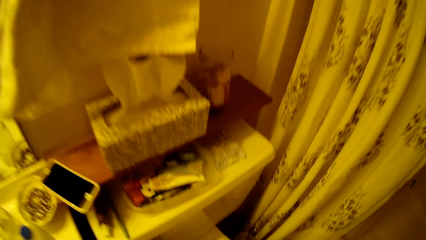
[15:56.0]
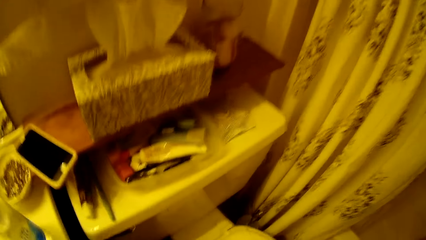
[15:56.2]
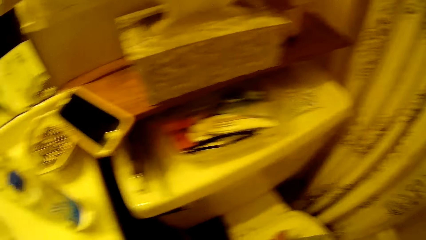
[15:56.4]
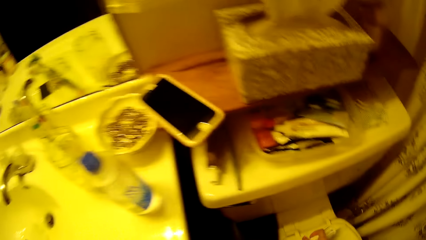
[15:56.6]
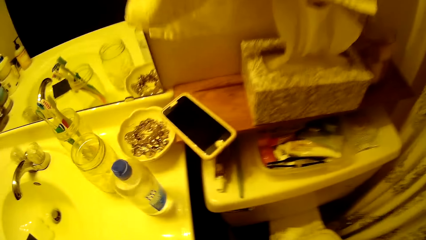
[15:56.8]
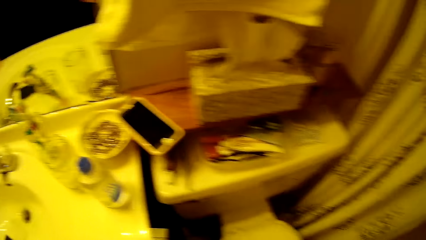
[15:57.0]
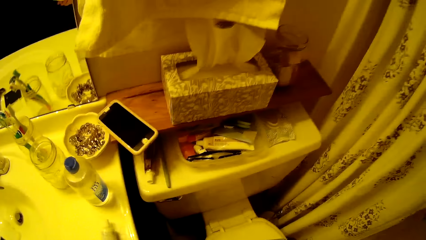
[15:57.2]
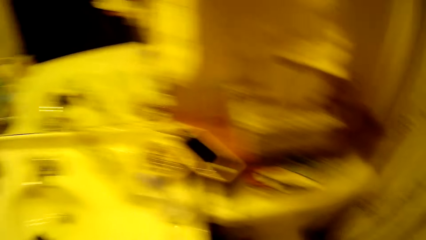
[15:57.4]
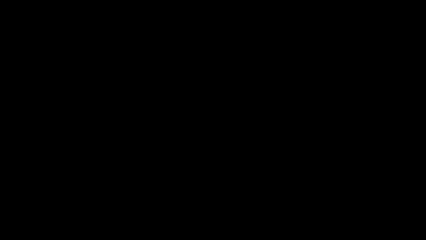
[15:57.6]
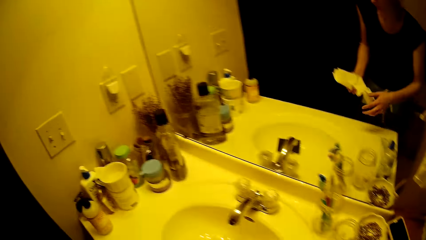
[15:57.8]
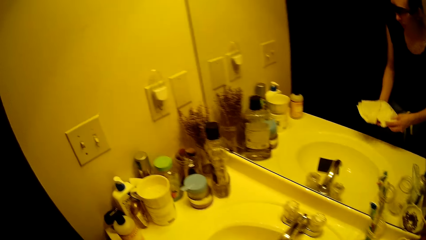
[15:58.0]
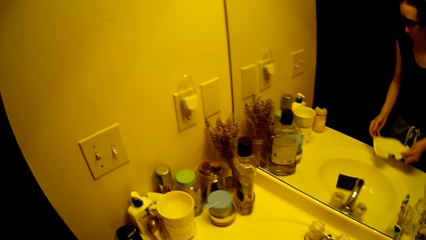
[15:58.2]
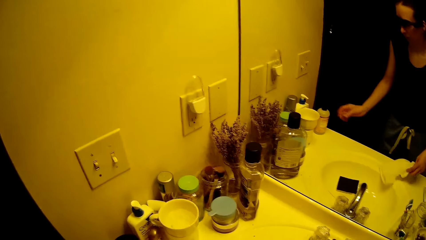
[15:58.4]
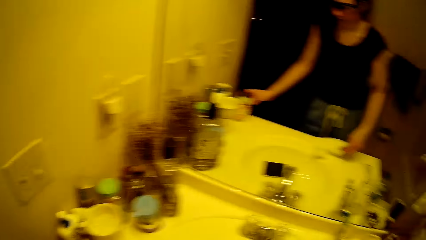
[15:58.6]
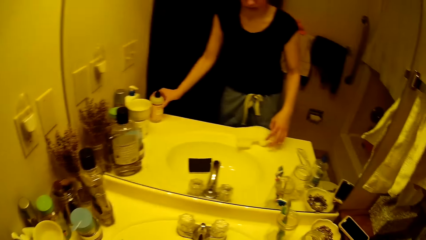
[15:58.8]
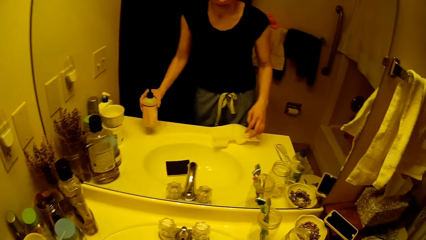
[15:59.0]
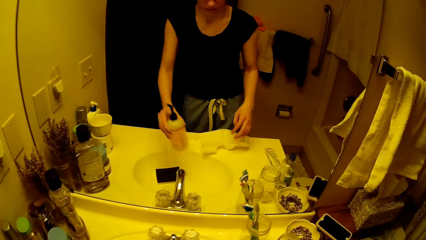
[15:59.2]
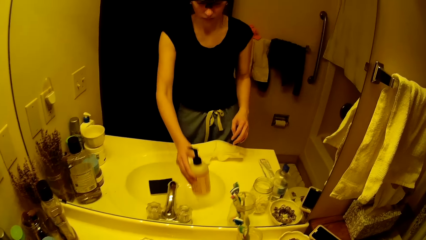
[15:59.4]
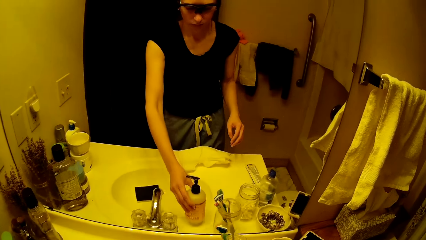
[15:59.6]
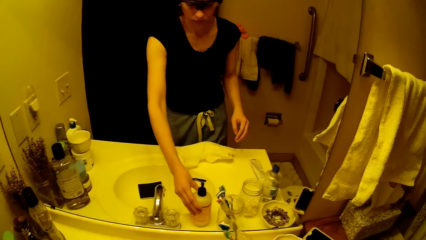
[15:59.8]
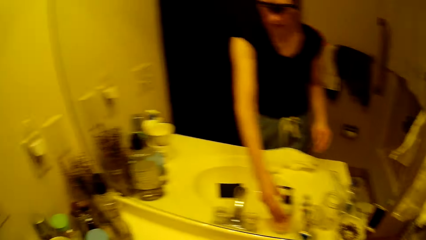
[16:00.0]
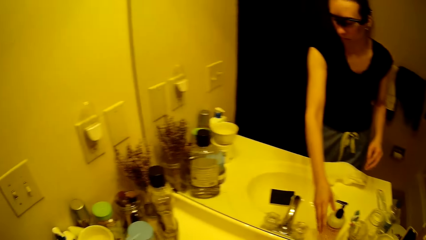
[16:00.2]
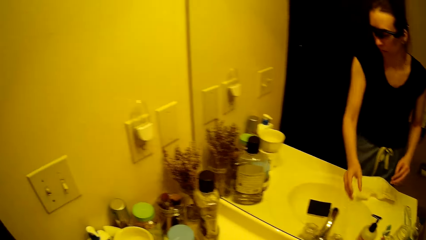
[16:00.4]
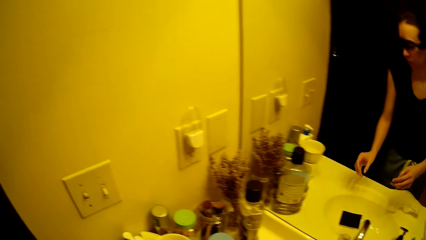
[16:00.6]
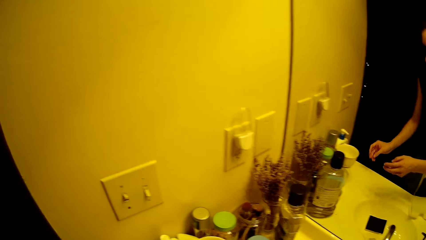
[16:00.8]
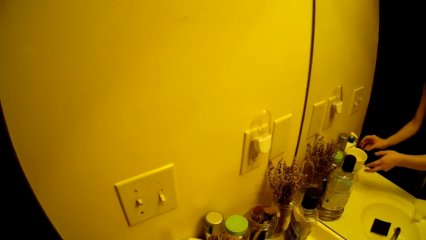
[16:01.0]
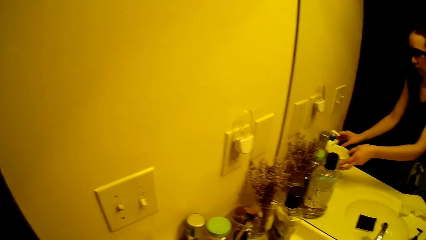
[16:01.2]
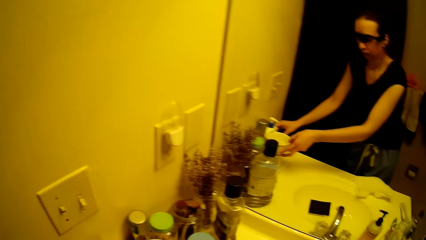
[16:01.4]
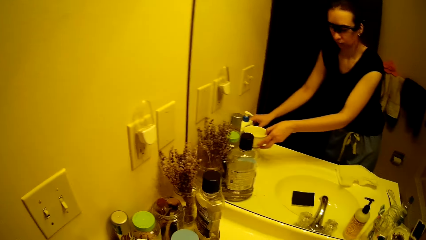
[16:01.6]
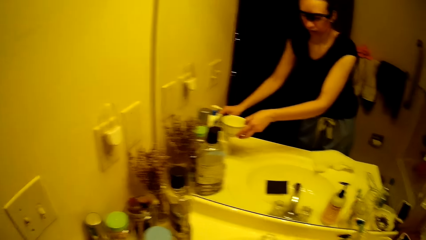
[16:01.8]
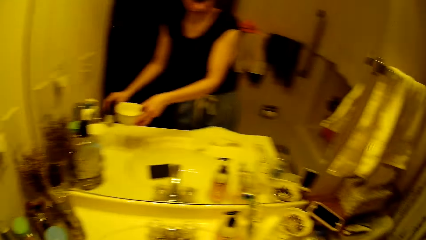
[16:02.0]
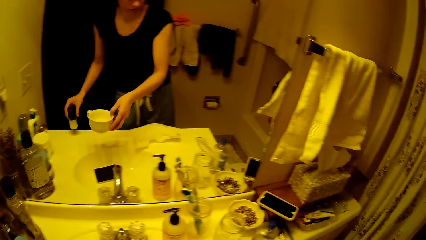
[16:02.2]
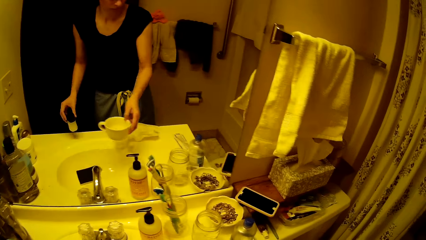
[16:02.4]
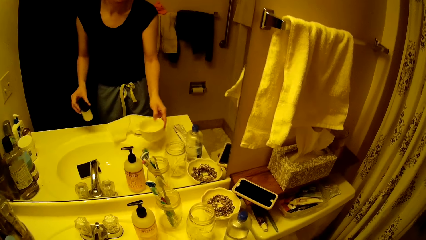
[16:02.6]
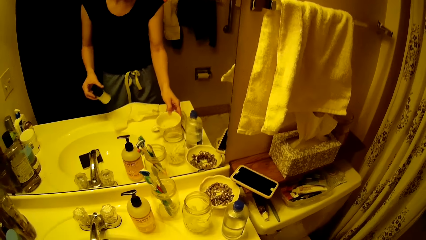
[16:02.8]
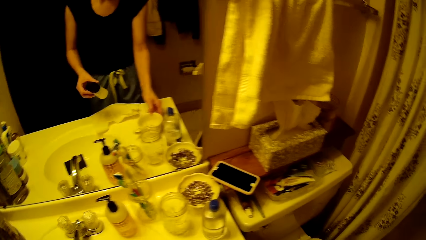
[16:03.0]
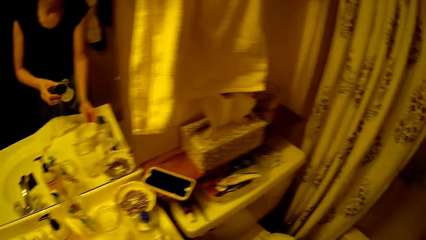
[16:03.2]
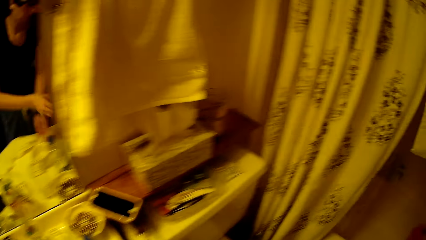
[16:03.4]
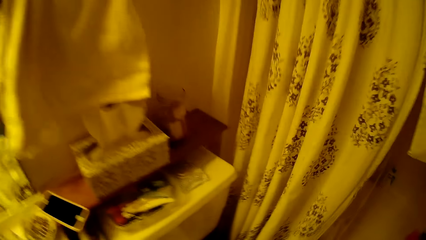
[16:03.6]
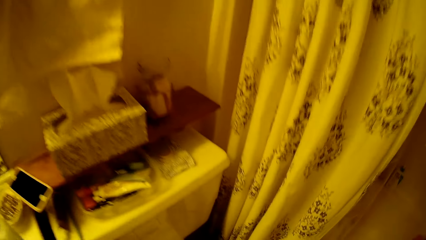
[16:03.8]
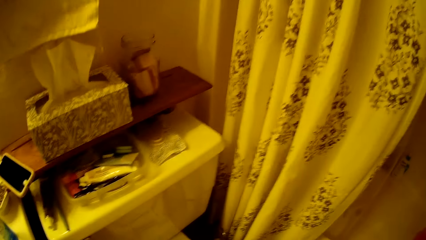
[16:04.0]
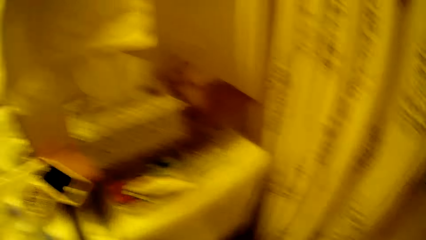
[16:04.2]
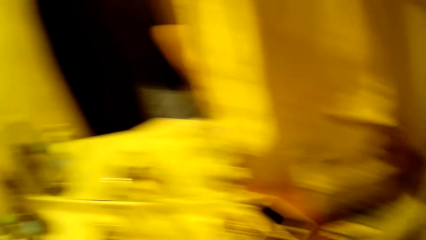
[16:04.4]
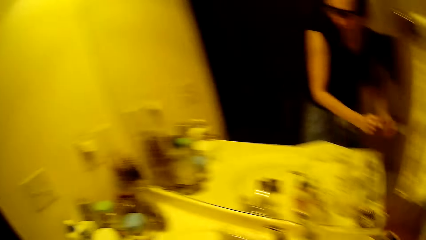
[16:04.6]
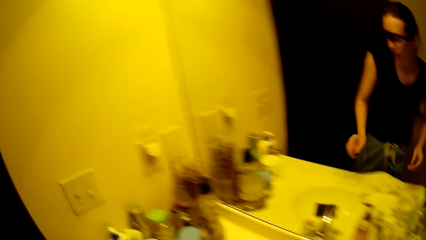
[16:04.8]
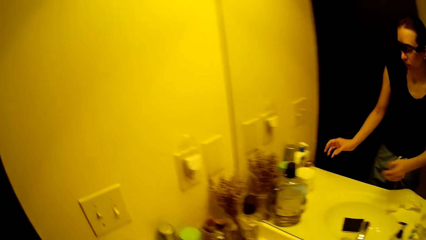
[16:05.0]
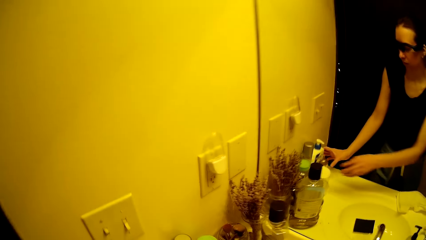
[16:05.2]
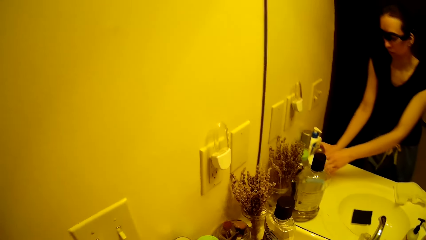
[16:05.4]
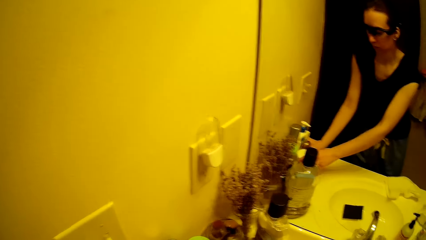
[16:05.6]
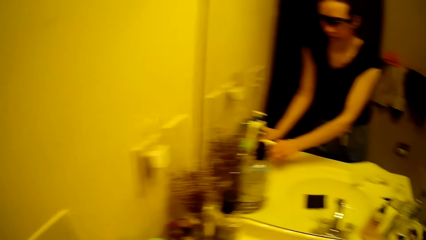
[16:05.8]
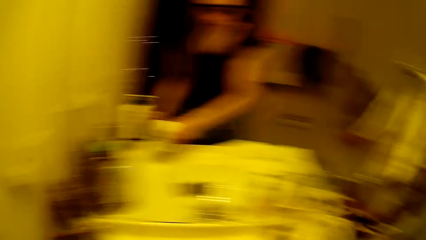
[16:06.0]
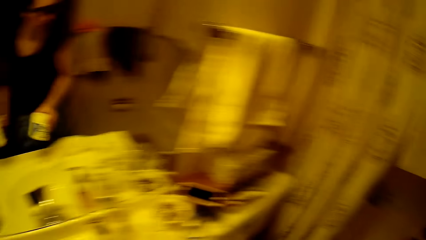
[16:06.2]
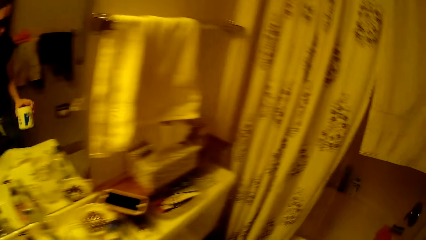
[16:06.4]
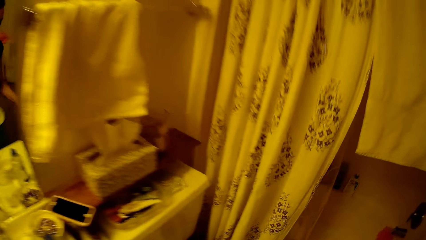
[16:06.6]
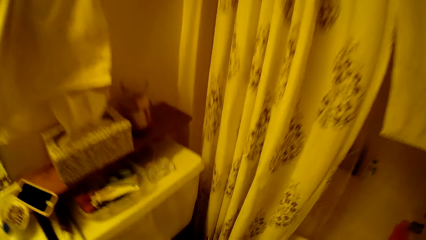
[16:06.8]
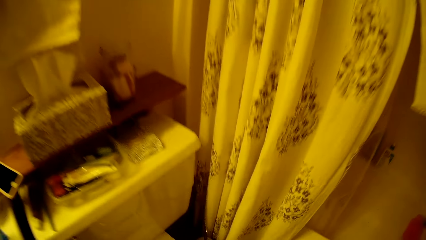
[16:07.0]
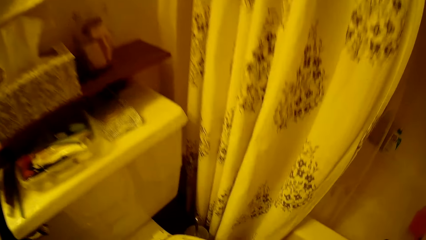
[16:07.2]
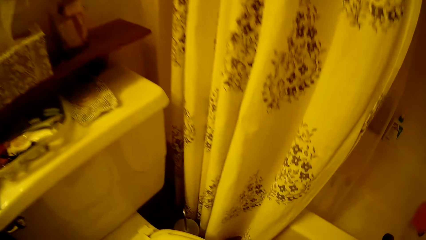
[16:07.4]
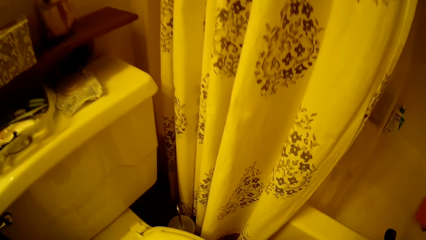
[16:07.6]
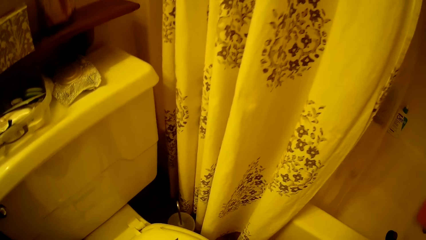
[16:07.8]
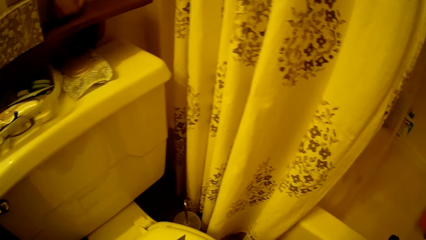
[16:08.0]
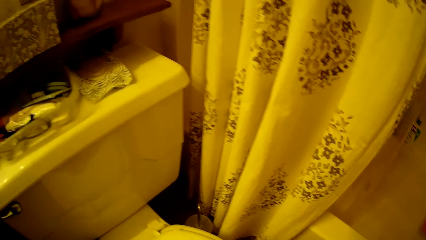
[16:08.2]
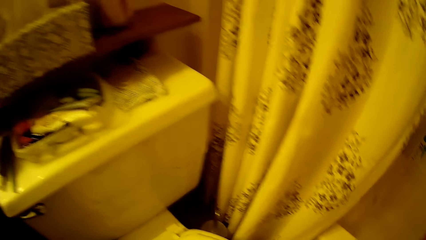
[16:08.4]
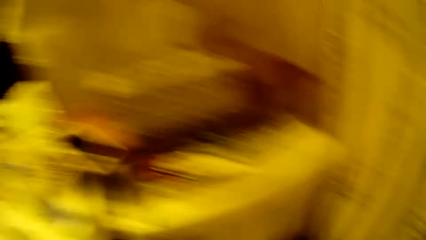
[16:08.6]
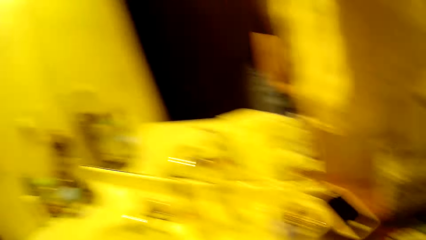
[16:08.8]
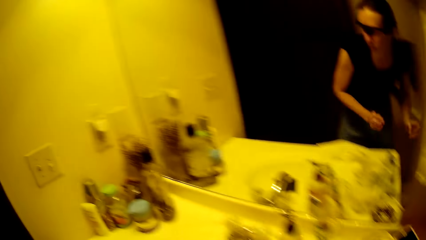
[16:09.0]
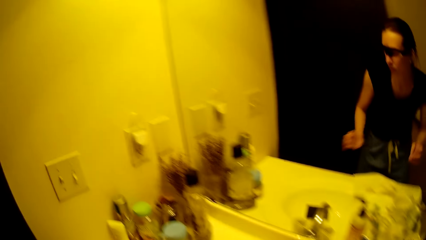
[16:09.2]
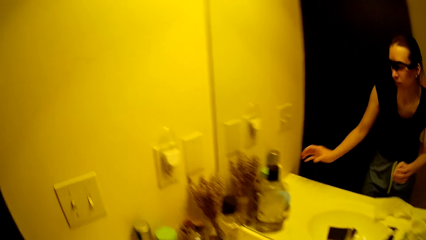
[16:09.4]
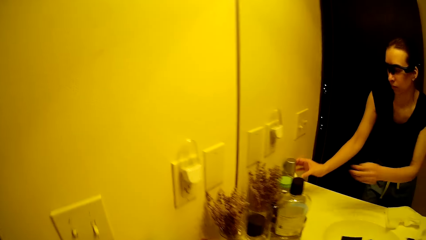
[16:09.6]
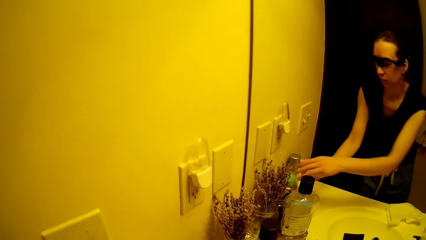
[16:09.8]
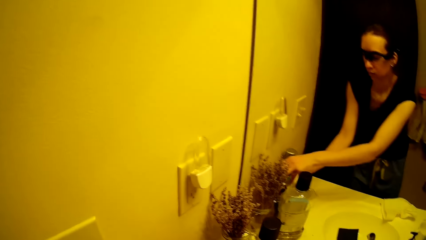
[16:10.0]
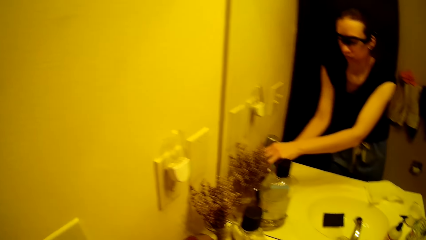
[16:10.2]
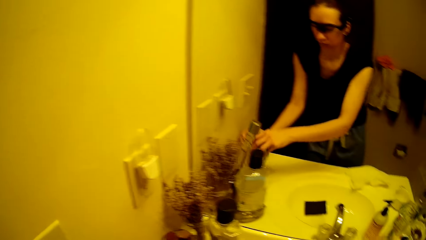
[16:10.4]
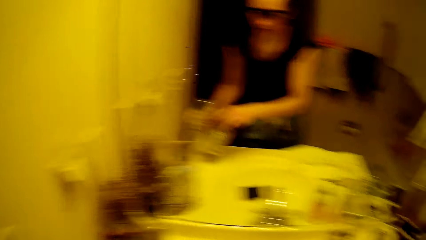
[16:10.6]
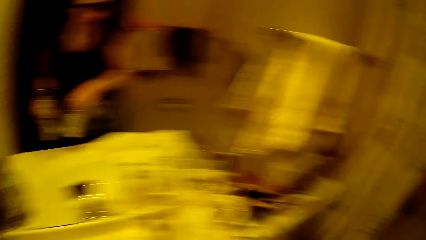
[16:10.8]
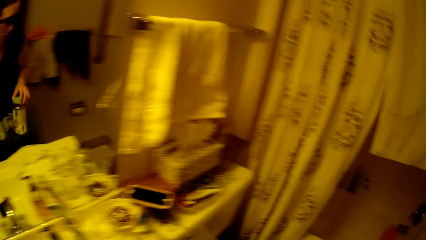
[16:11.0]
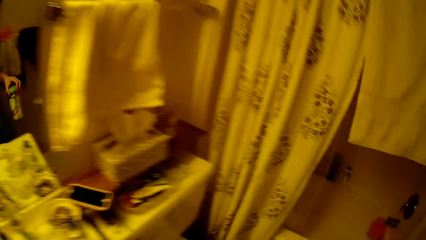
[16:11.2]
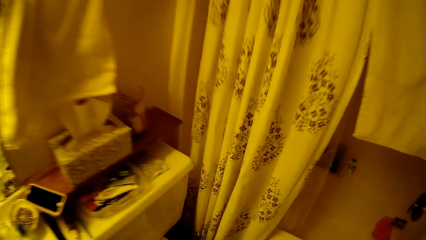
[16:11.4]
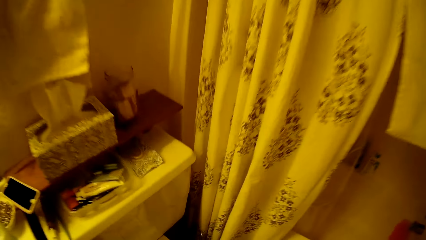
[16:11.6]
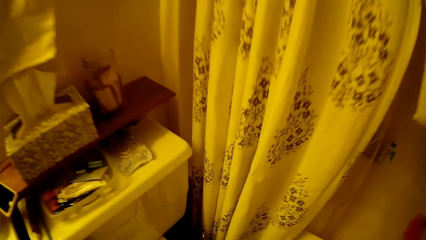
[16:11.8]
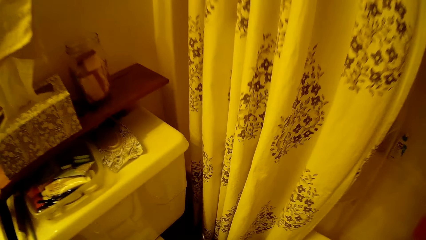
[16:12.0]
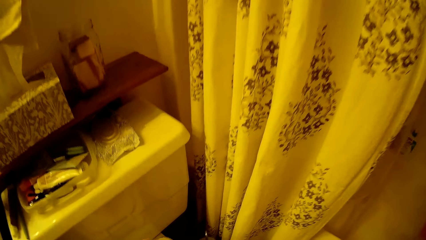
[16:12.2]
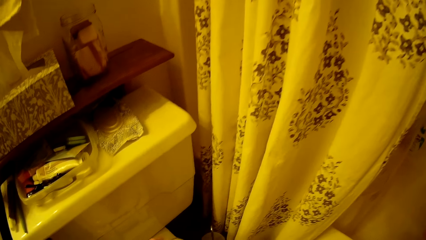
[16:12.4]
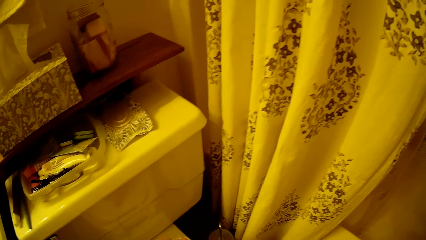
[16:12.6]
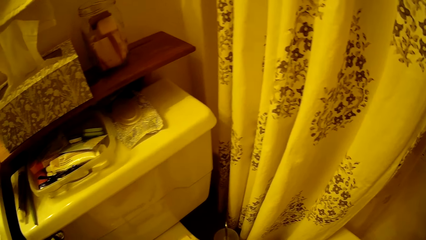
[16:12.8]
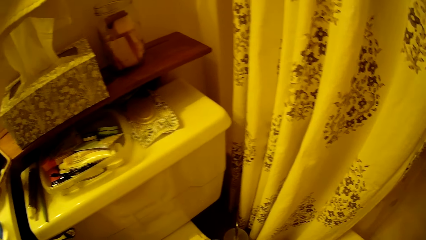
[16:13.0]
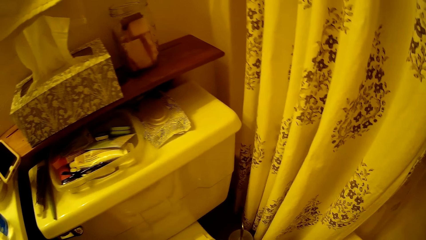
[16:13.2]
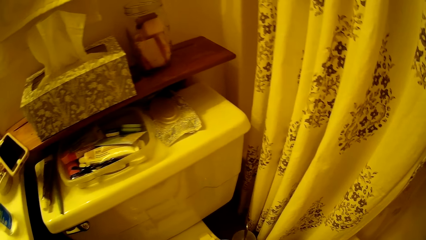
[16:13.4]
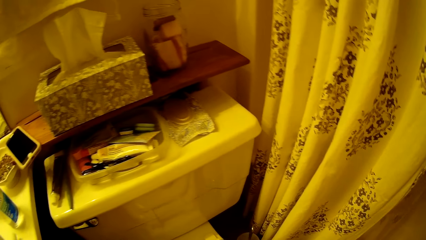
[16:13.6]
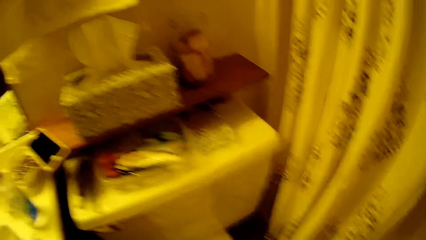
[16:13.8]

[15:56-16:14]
The camera wearer puts the serviette paper on the sink with her left hand. She takes a bottle of soap from the sink with her left hand and puts the bottle of soap on the sink with her left hand. She takes a cup from the sink with her right hand. She takes the bottle of soap from the sink with her left hand. She puts the cup on the sink with her right hand. She takes a cup of cream from the sink with her right hand. She takes a bottle of cream from the sink with her left hand. She takes a bottle from the sink with her left hand. She takes another bottle from the sink with her right hand.
